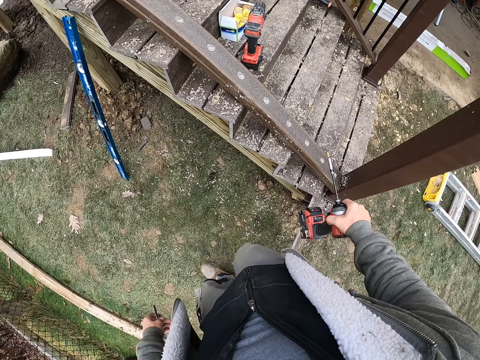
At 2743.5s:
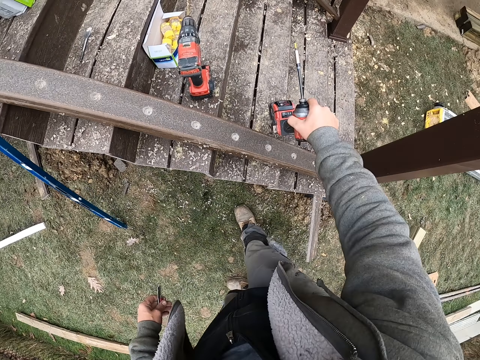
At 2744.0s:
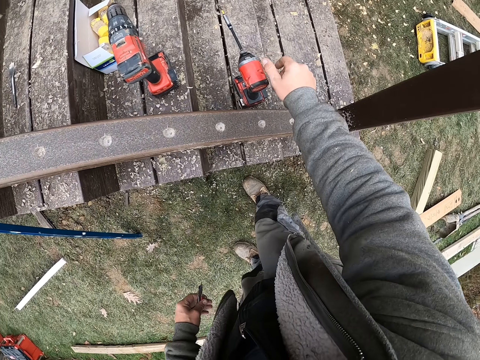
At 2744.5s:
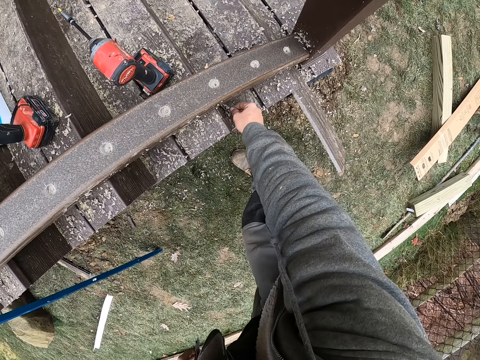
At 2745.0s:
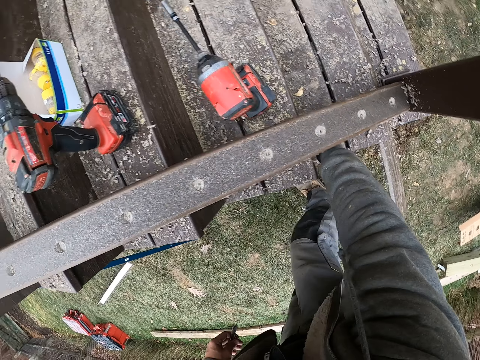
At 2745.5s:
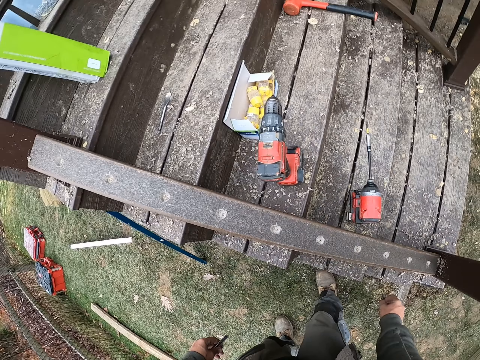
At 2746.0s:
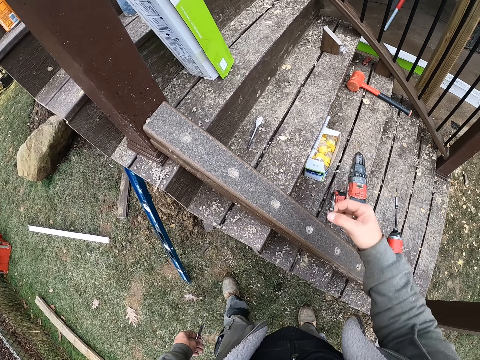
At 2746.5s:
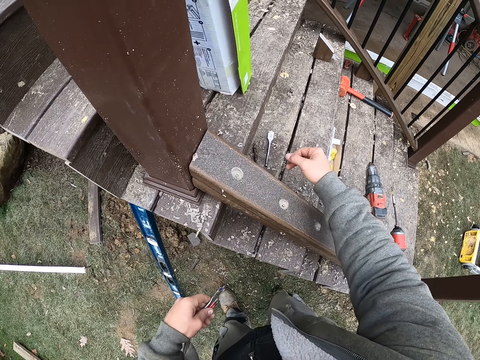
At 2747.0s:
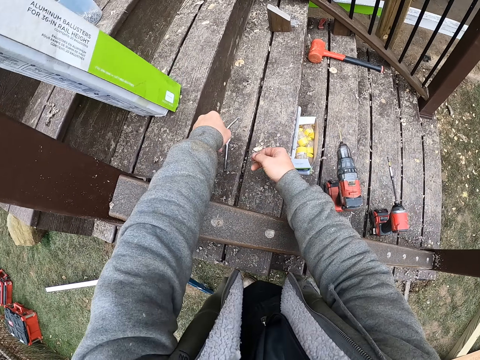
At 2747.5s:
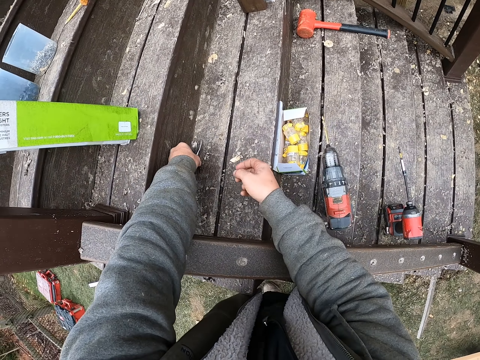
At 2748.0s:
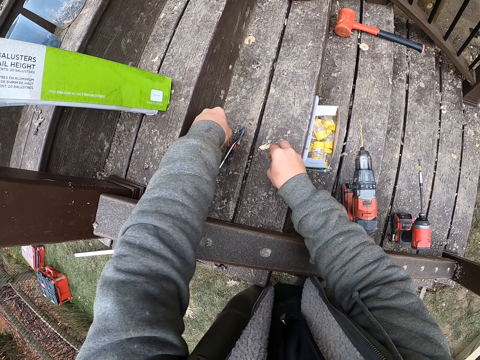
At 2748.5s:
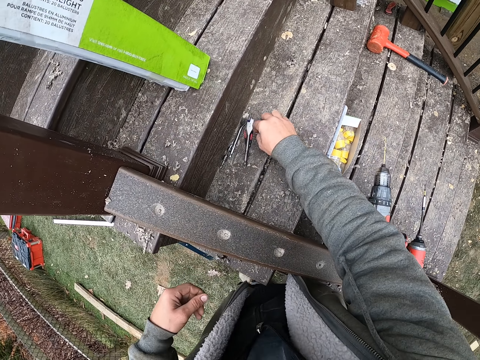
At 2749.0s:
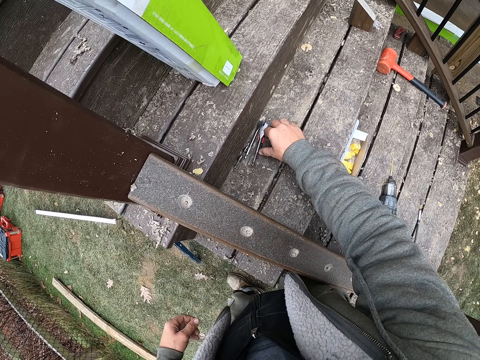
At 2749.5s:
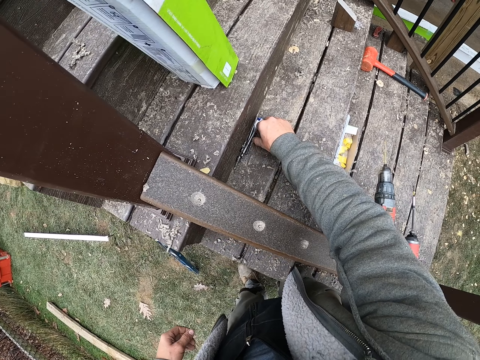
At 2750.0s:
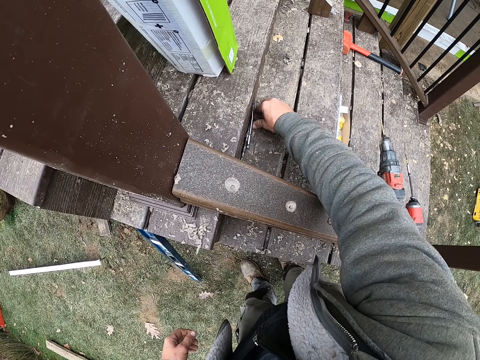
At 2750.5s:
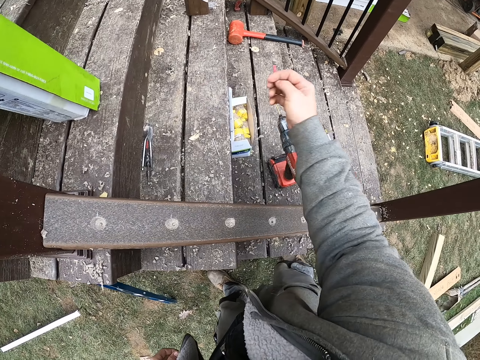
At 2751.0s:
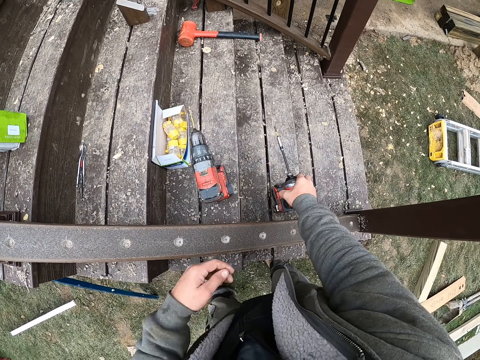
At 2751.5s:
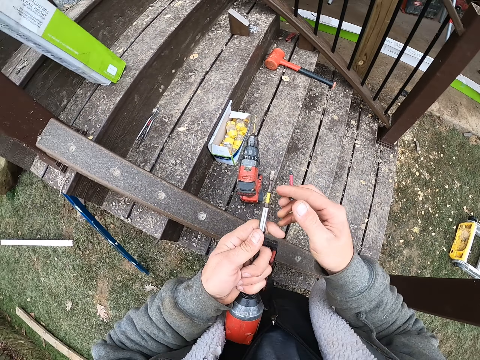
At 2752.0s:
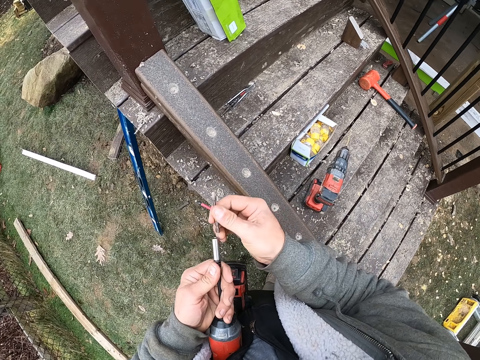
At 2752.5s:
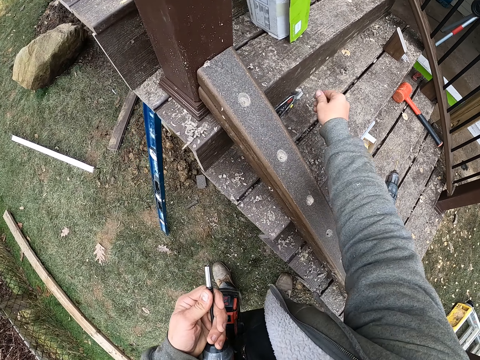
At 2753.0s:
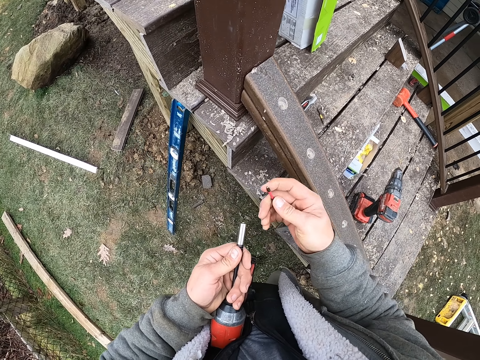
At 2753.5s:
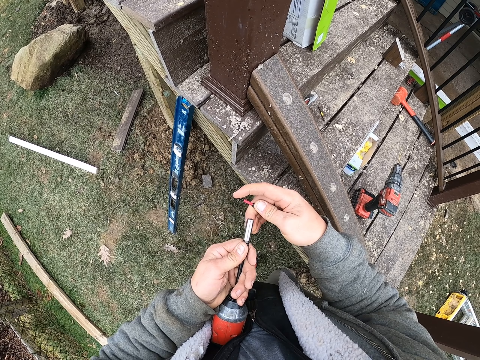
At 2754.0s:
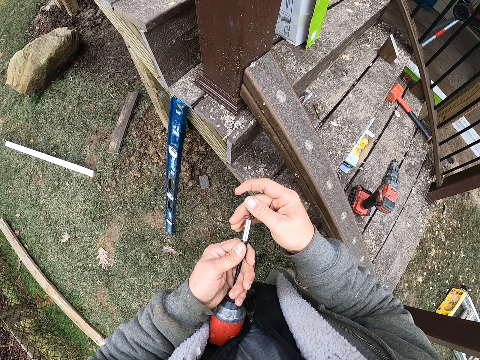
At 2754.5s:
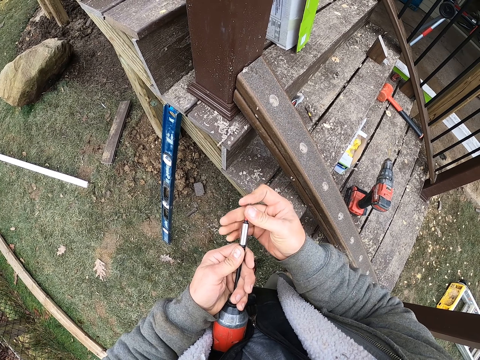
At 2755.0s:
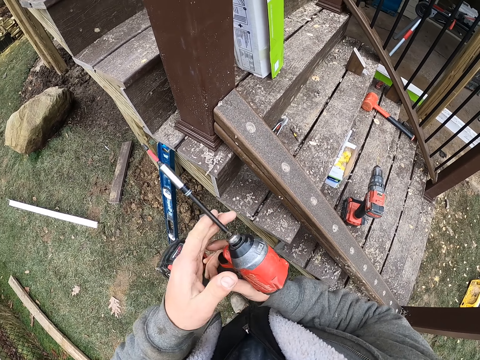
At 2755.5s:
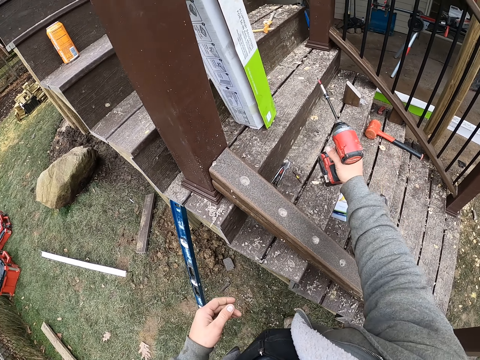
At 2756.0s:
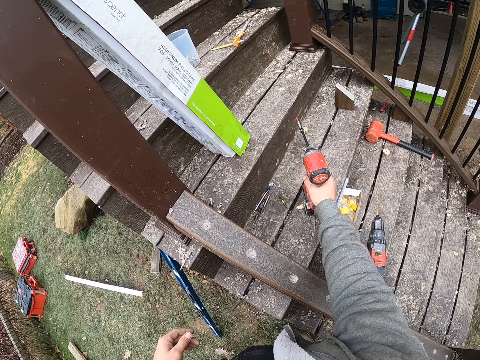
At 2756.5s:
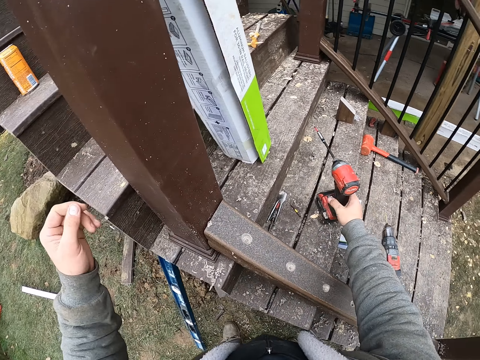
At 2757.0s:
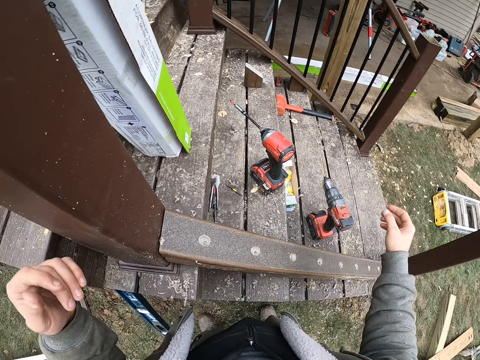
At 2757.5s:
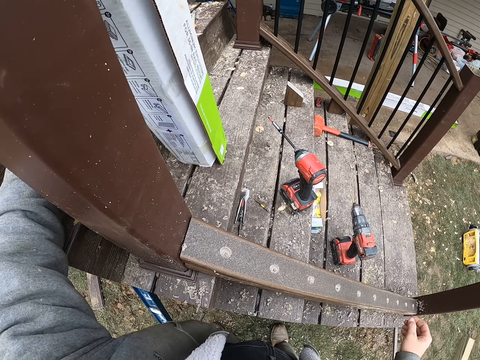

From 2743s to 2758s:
The camera wearer puts a drill on the stairs. They pick up drill bits from the stairs and put the drill bits on the stairs. They put the nails down. They pick up a drill bit from the stairs. They pick up the nails. They take the drill from the stairs, remove a drill bit from the drill, and put the drill bit on the stairs. They insert a drill bit in the drill. They put the drill on the stairs.

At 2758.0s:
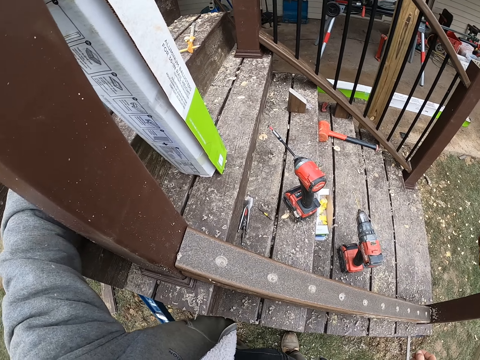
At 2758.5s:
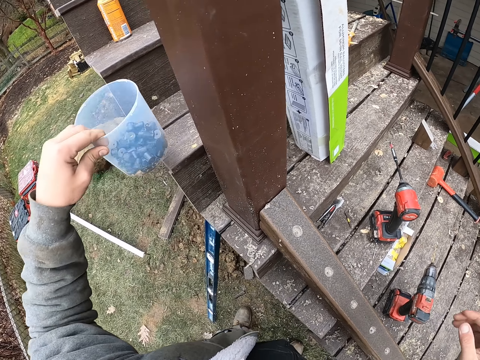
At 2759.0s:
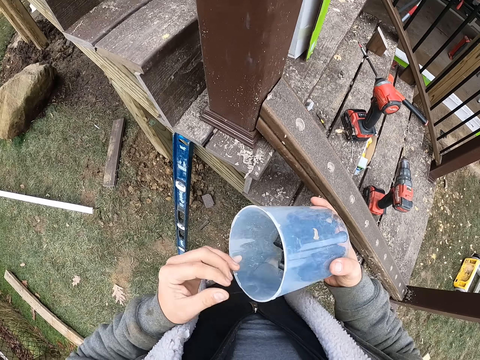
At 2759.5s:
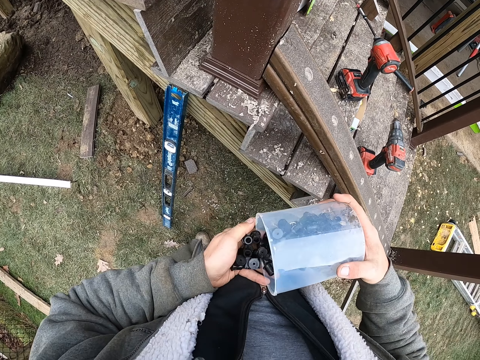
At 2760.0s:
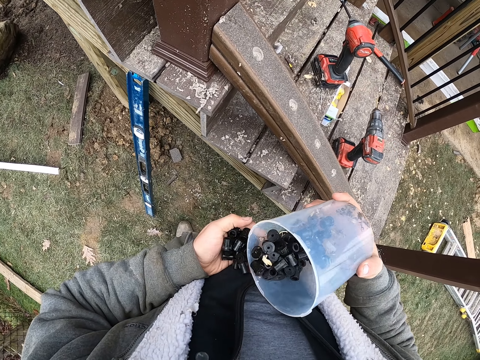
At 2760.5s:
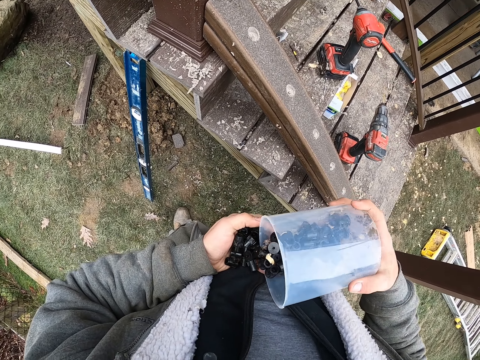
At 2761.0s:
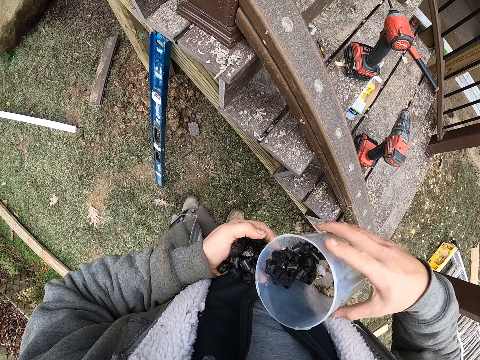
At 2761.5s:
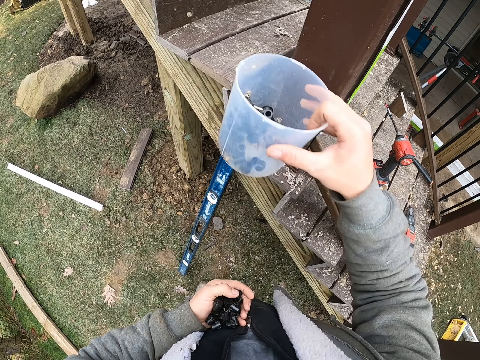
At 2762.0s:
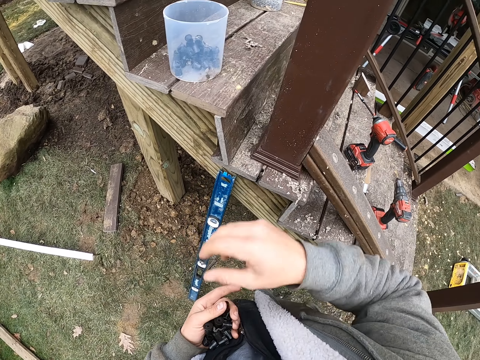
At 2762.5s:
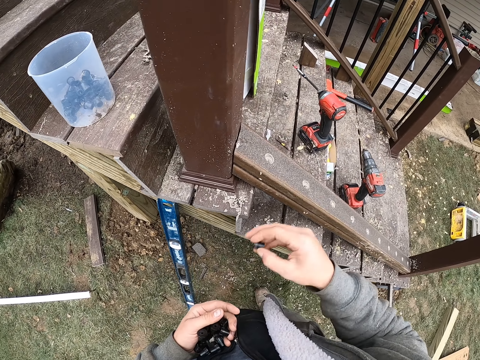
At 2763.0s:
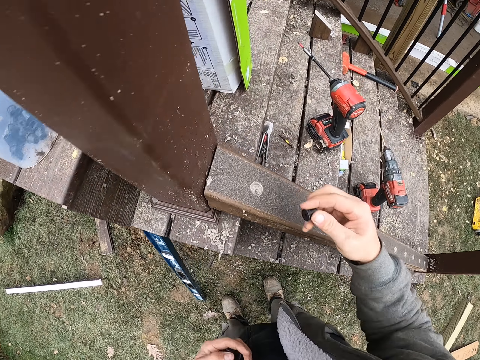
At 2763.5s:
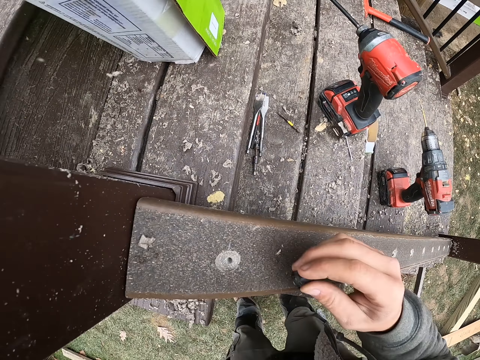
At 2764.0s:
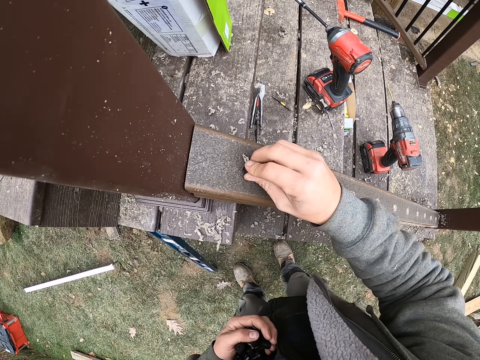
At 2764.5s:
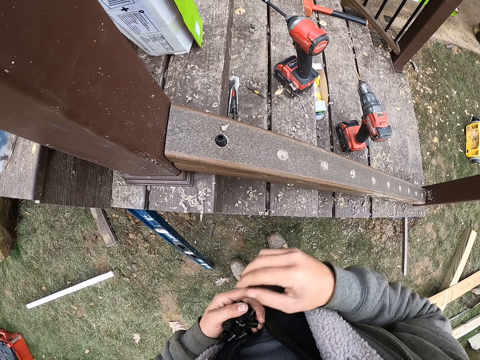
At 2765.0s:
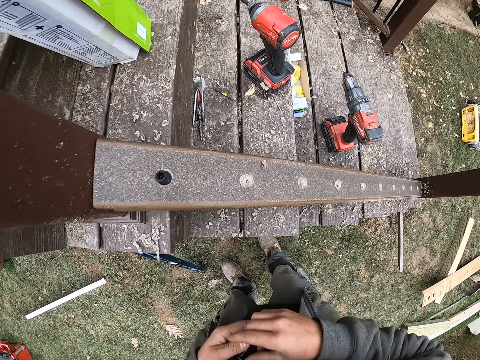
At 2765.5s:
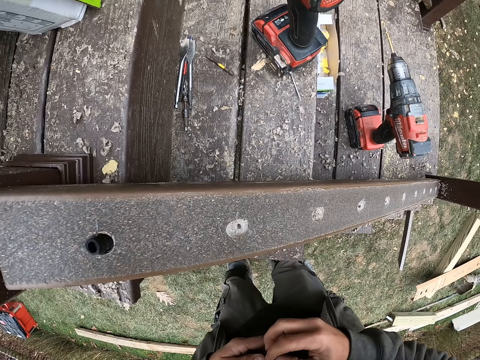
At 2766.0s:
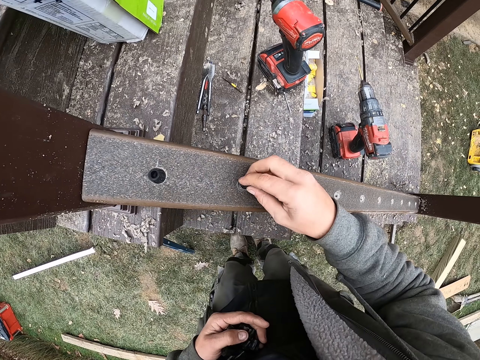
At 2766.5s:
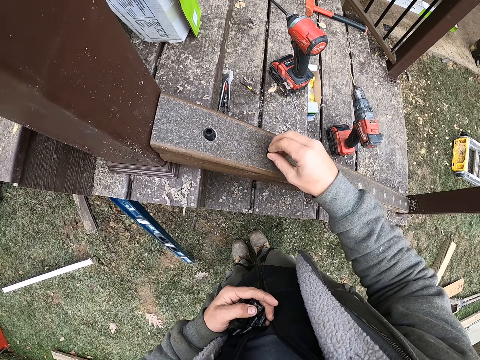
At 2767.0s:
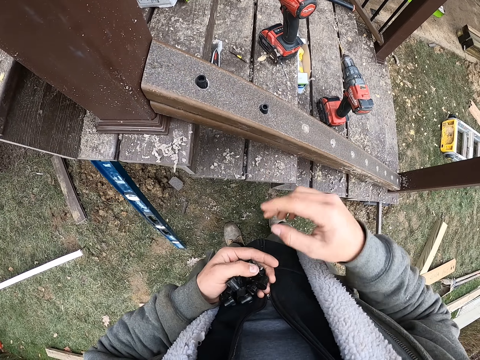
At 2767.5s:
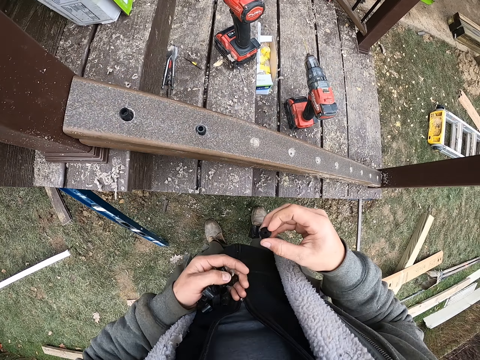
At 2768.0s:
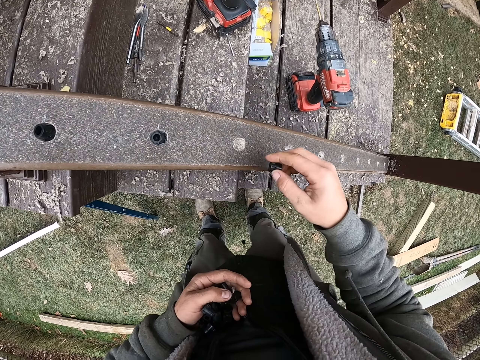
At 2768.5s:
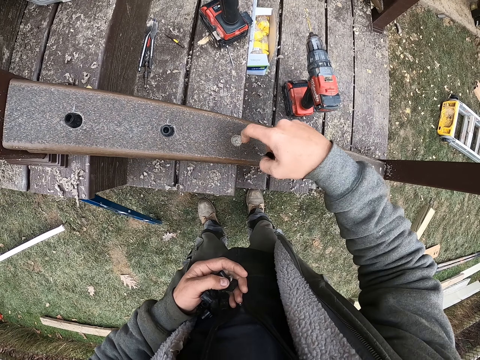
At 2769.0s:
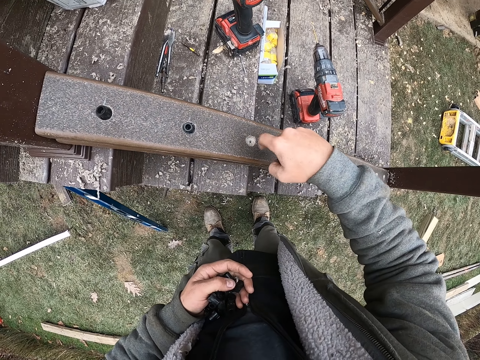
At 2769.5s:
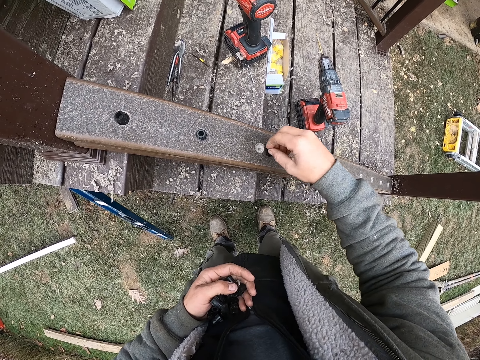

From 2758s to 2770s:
The camera wearer takes a bucket or tin from the stairs. They pour plastic tubes on the hand. They remove the wood screws from the tin. They put the bucket on the stairs. They take a plastic tube from the hand and insert the plastic tube in the wood. They take a plastic tube from the hand and insert the plastic tube in the wood. They take a plastic tube from the hand. They rub the wood.
